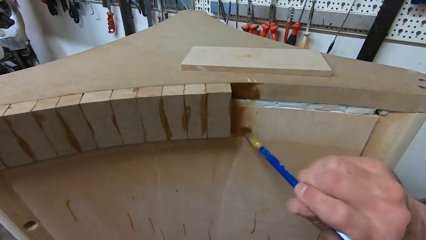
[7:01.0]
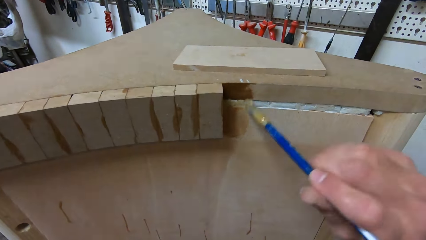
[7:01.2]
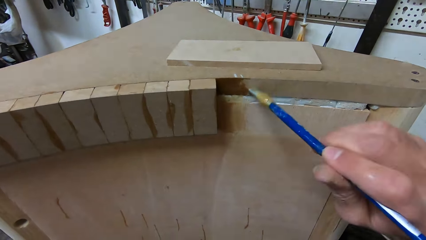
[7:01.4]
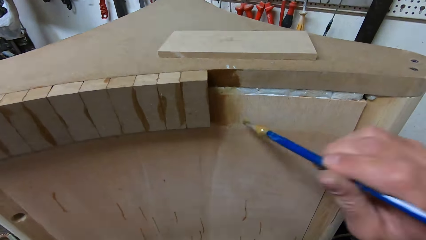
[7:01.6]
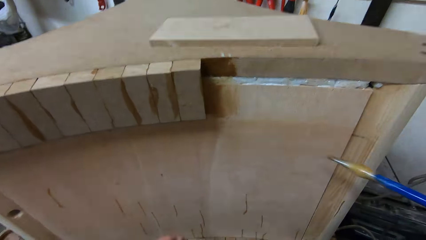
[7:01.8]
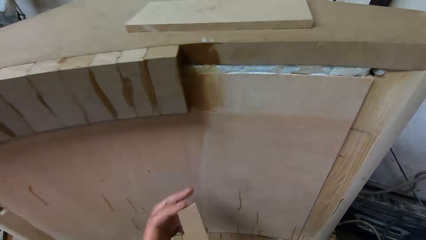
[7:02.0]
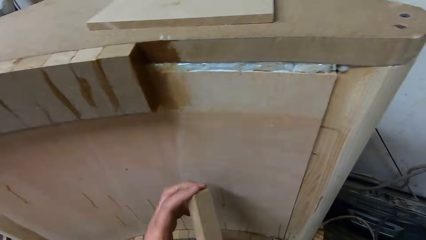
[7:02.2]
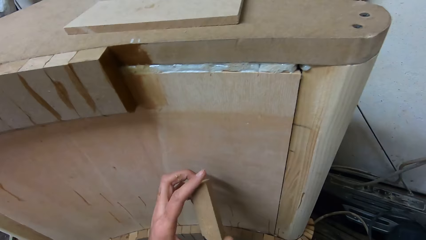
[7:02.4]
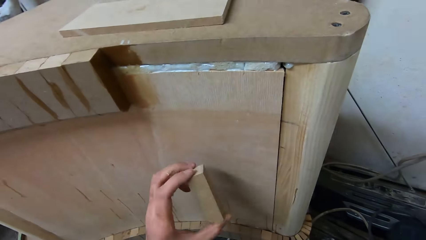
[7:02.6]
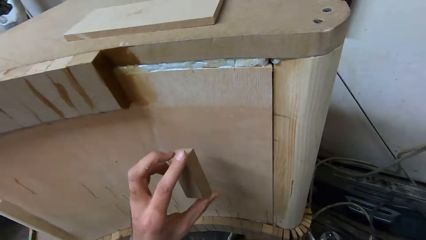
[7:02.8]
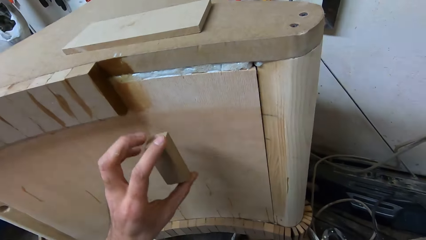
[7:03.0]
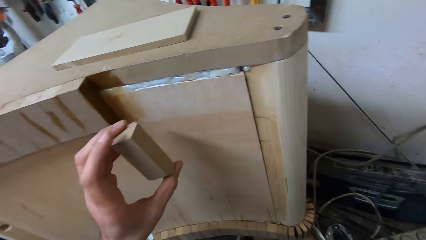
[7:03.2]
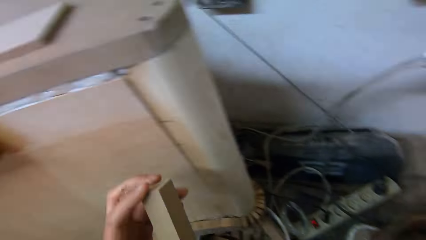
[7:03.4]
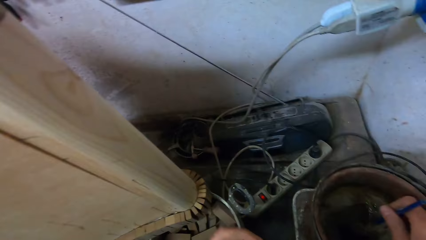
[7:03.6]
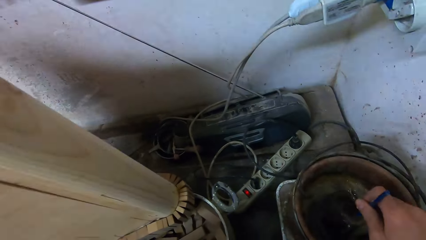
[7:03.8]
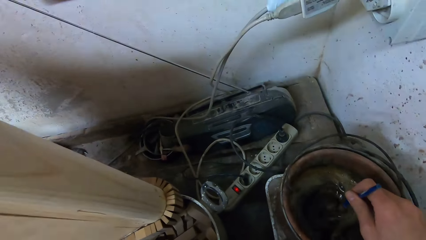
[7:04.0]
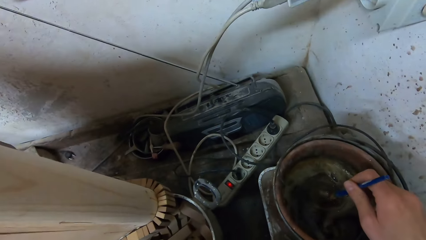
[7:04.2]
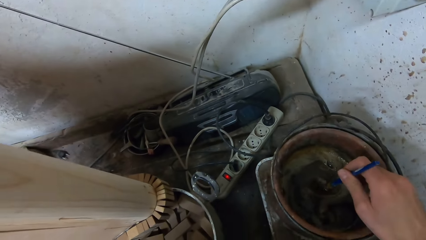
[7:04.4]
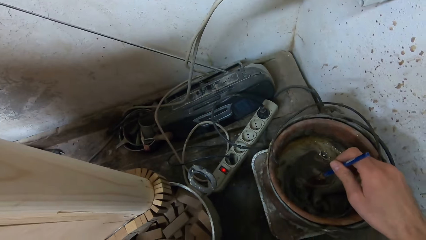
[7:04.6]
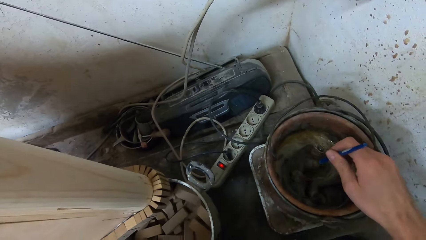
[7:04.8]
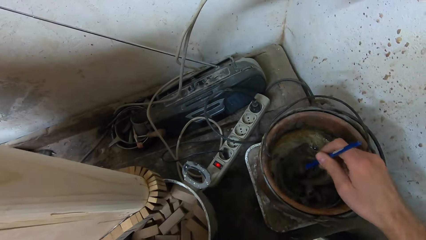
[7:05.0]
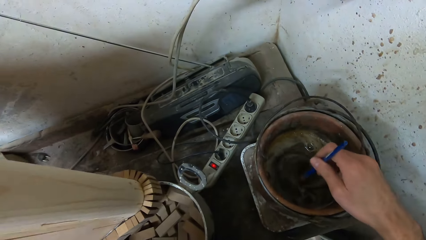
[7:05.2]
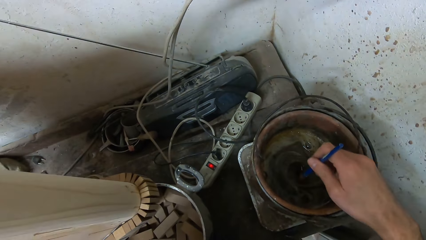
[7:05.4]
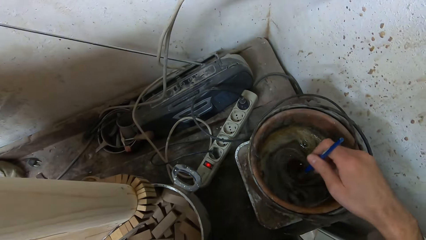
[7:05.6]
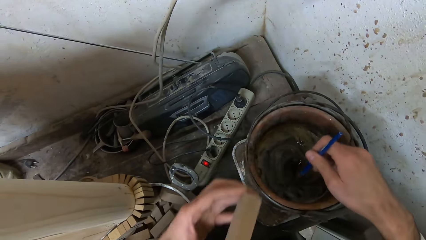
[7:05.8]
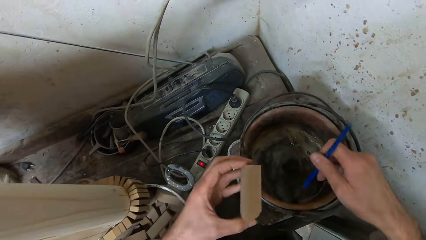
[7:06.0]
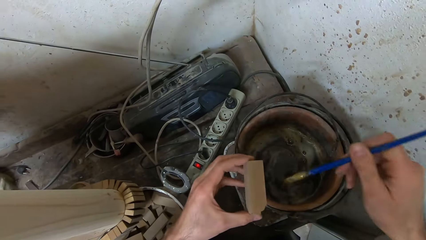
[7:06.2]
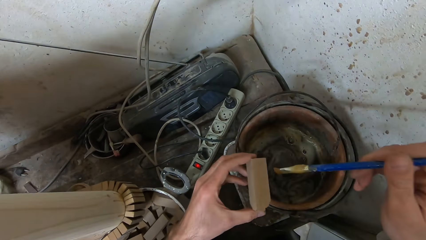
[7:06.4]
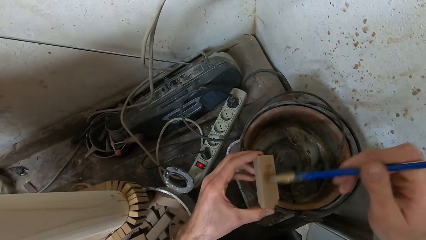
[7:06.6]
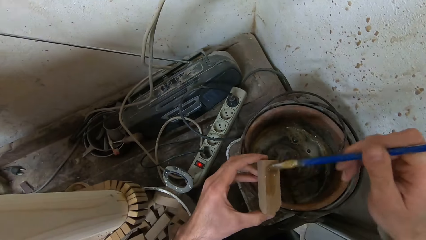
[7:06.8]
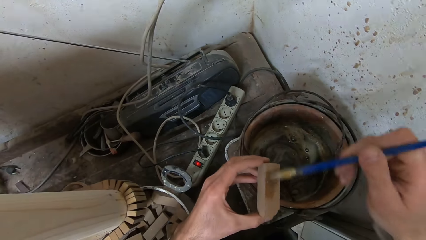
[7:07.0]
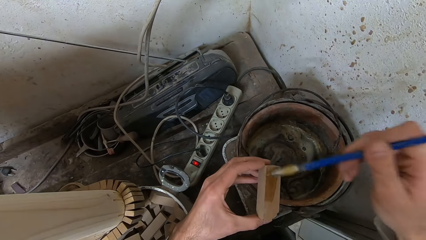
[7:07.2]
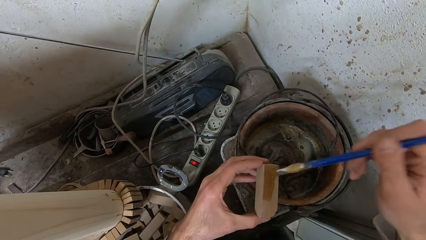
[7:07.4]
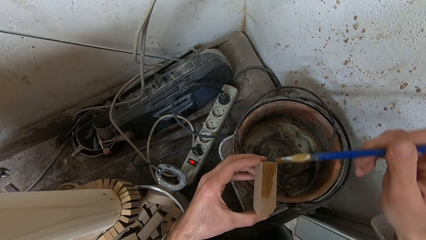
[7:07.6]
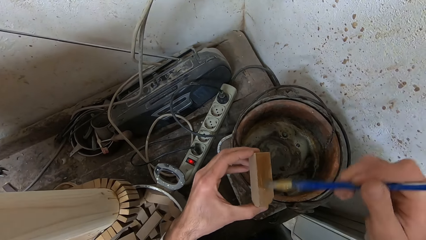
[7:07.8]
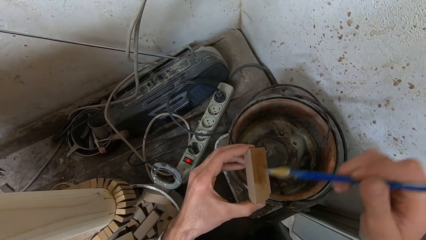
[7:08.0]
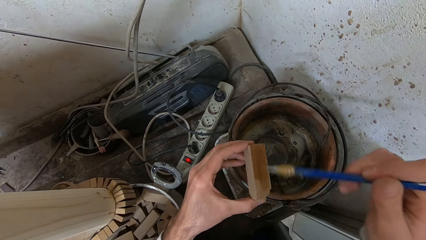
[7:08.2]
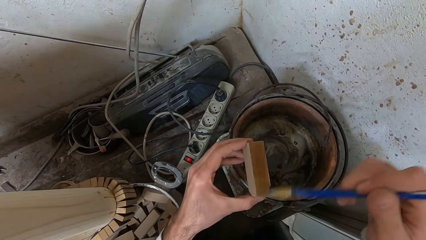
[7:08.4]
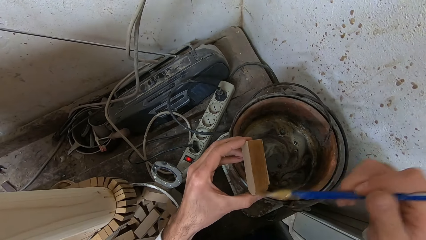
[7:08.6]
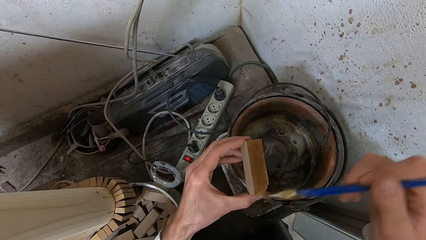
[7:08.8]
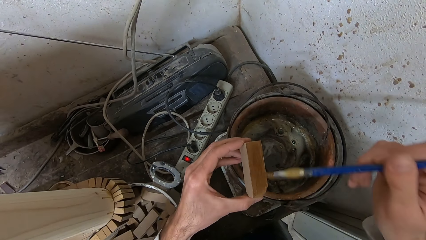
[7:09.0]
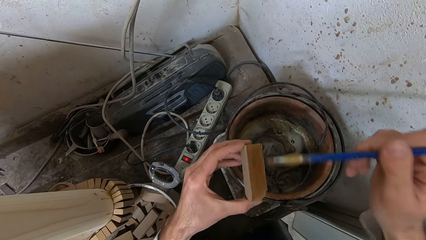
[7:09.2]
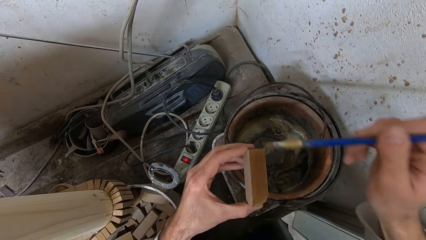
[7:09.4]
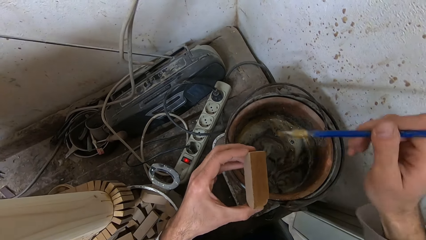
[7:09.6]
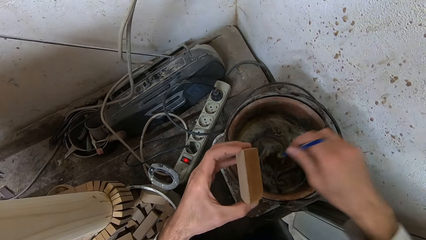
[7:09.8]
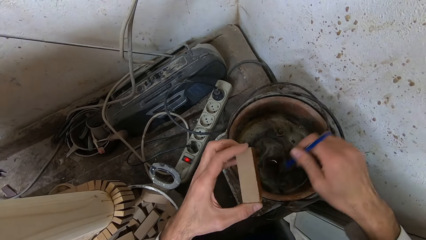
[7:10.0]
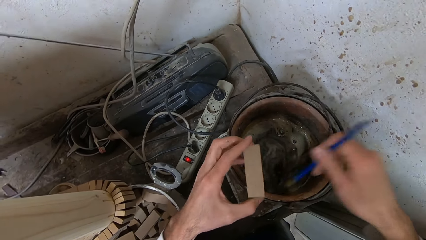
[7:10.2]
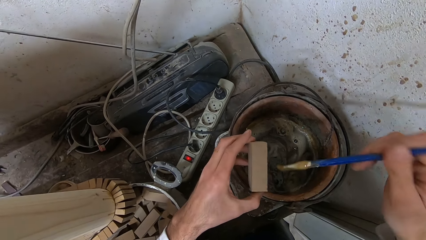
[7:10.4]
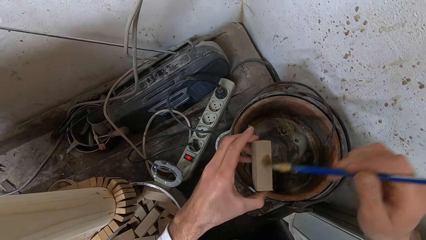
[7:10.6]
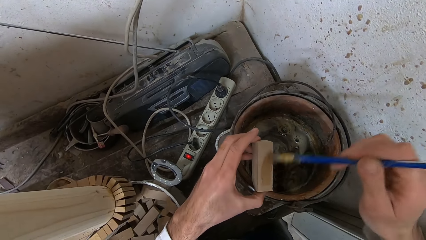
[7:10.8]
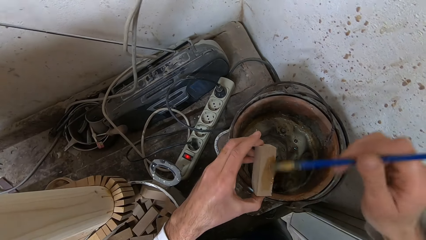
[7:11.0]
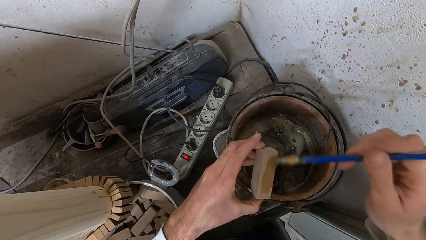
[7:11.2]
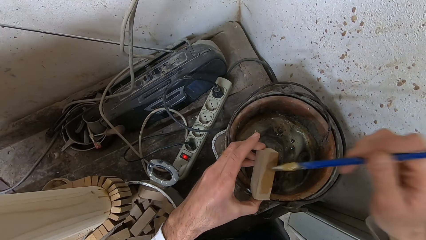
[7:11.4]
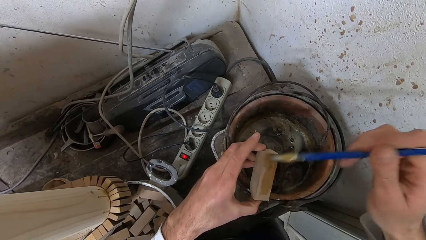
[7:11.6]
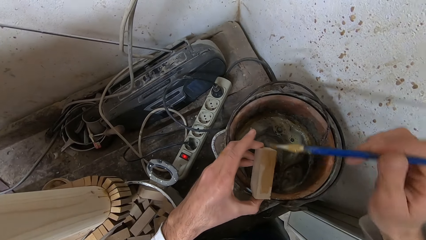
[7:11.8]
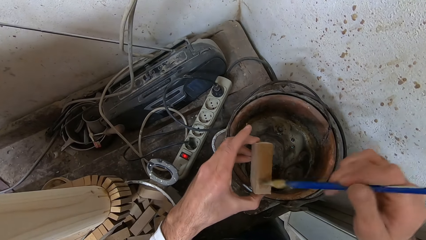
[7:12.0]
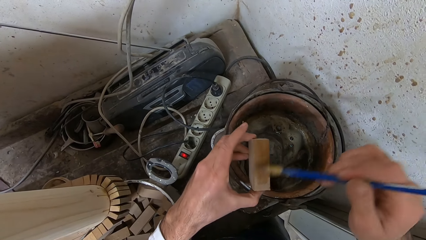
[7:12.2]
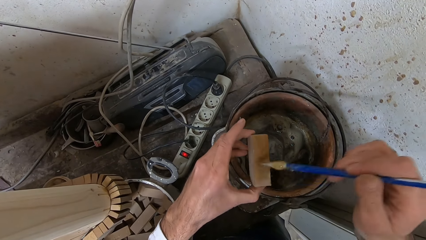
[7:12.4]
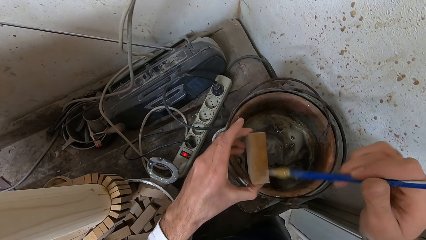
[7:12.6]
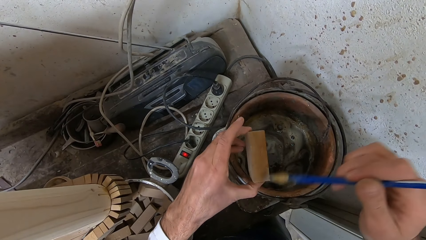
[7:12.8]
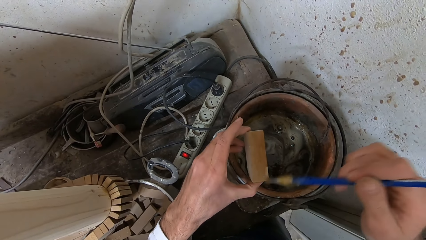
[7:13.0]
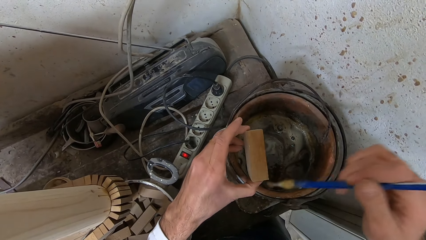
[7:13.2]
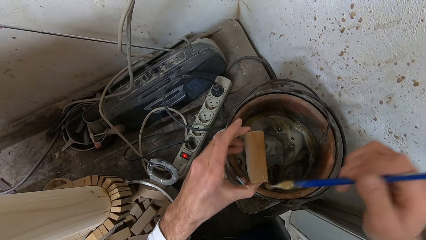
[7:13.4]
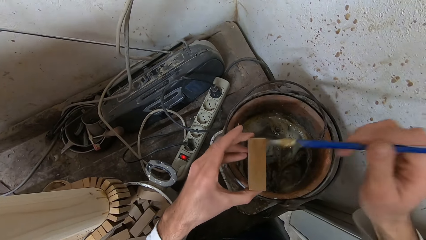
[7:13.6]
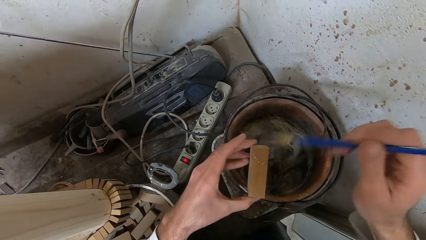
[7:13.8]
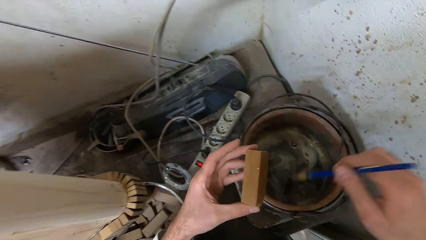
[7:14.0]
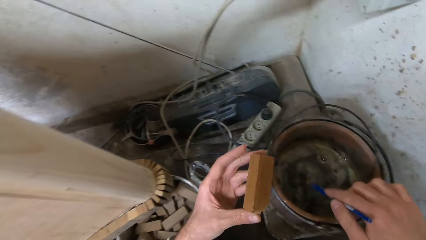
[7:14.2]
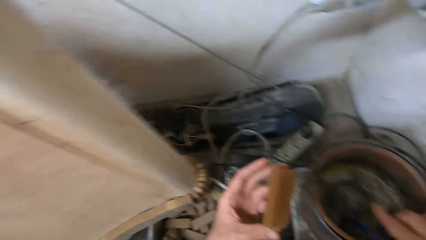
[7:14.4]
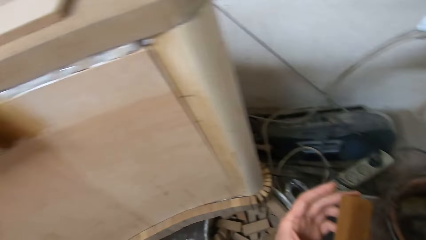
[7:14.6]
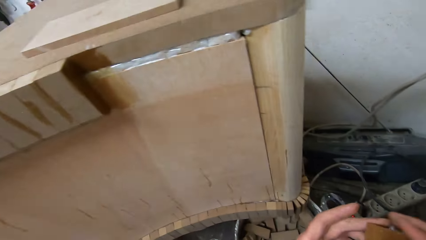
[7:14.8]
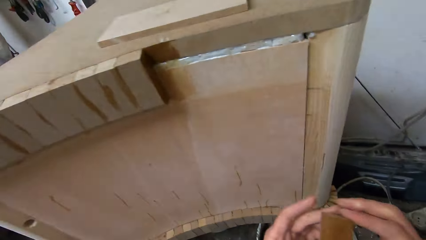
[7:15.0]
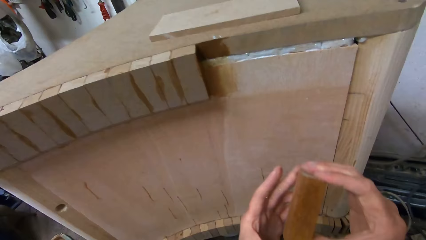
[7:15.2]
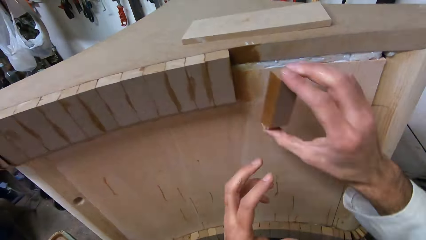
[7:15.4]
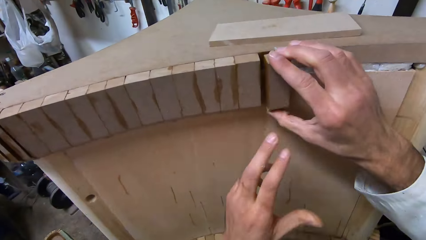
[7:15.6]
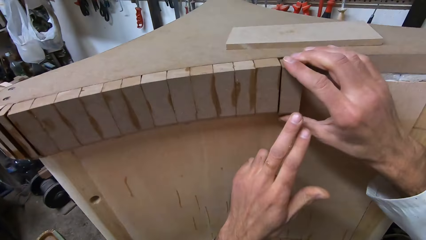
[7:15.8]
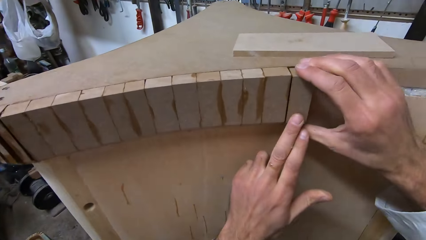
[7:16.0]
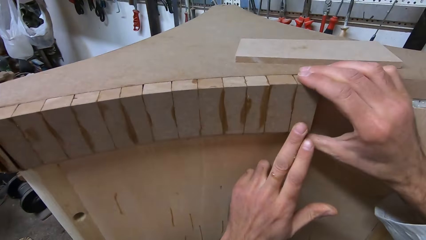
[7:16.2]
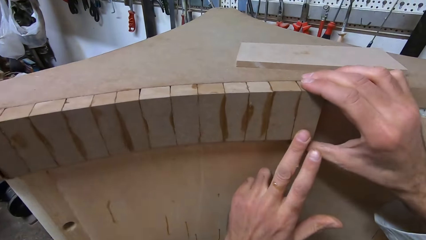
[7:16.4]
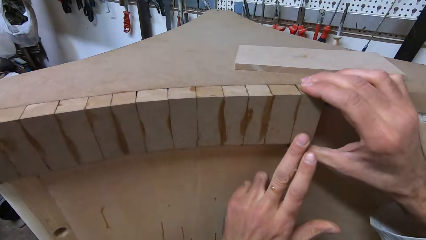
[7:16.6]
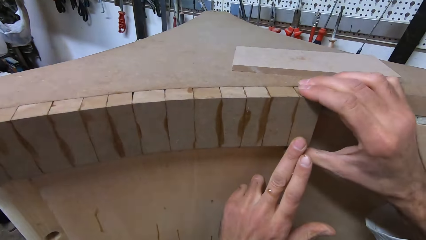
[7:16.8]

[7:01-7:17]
The camera wearer takes the brush away from the table. They rotate the wood box in her left hand. They stir the glue in the bucket with the glue brush. They move the wood box closer to the pot. They apply glue to the piece of wood with the glue brush. They dip the glue brush into the bucket of glue. They apply glue to the piece of wood with the glue brush. They drop the glue brush into the bucket of glue. They move the wood box to her right hand. They attach the piece of wood to the furniture with both his hands.
